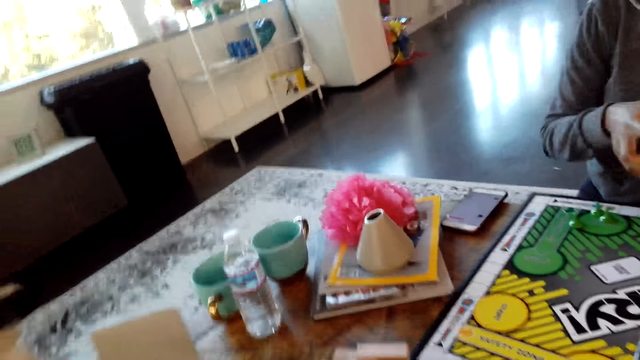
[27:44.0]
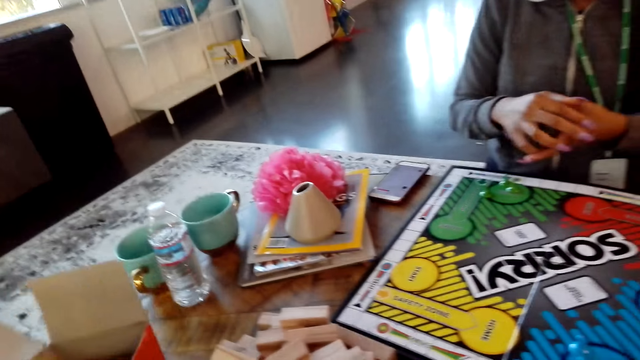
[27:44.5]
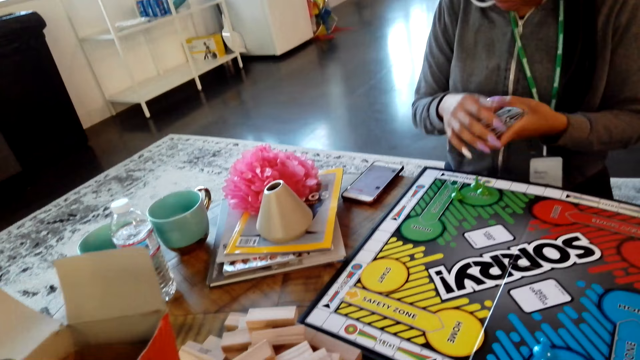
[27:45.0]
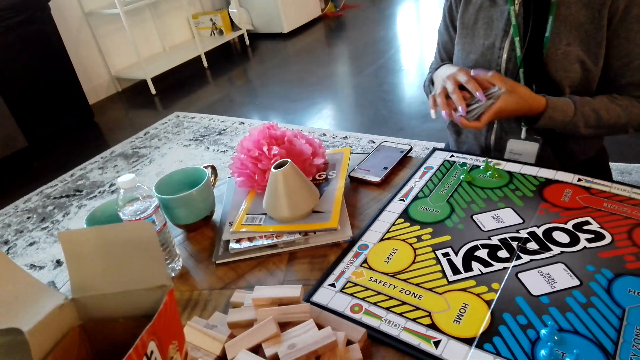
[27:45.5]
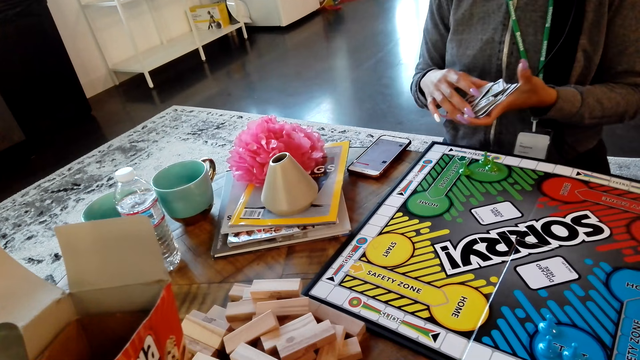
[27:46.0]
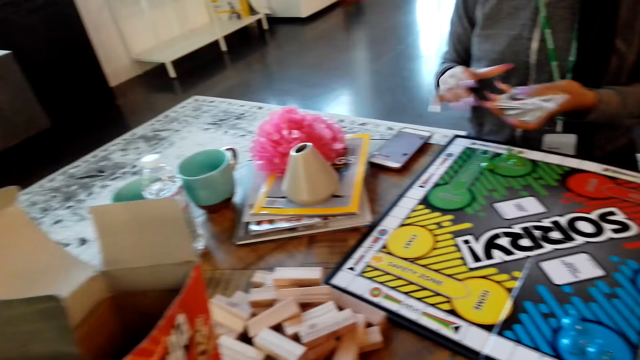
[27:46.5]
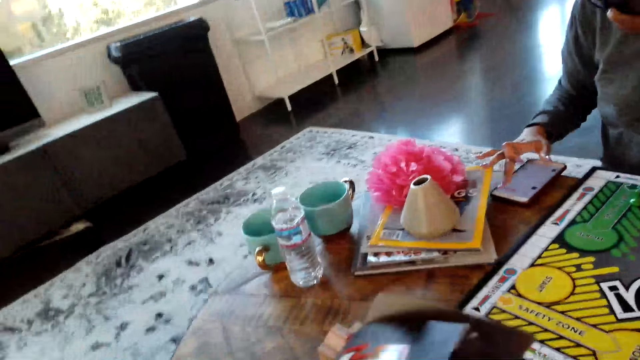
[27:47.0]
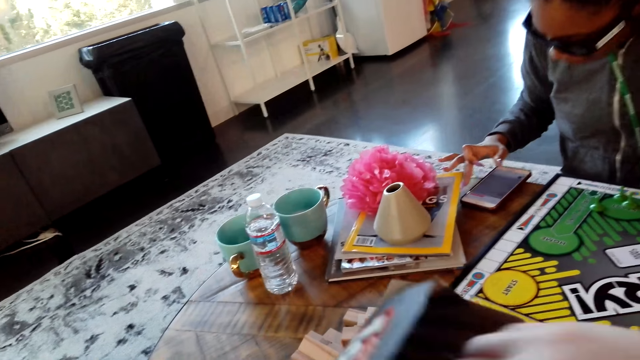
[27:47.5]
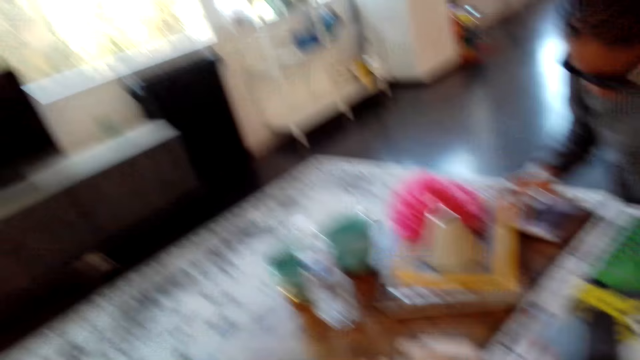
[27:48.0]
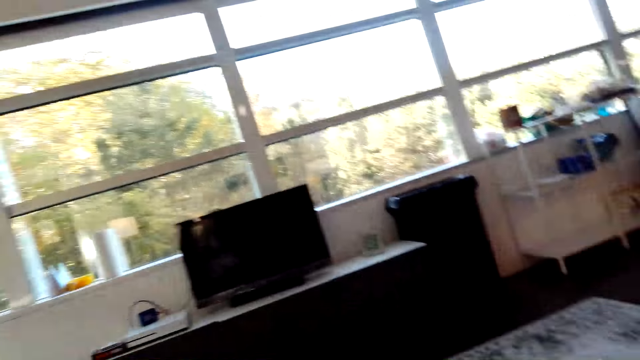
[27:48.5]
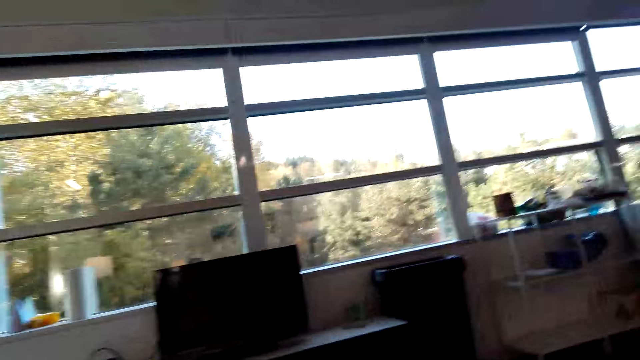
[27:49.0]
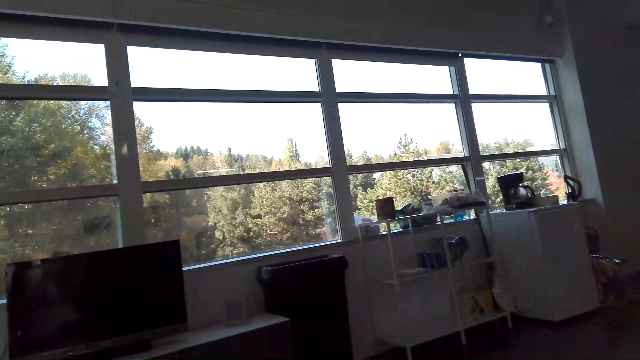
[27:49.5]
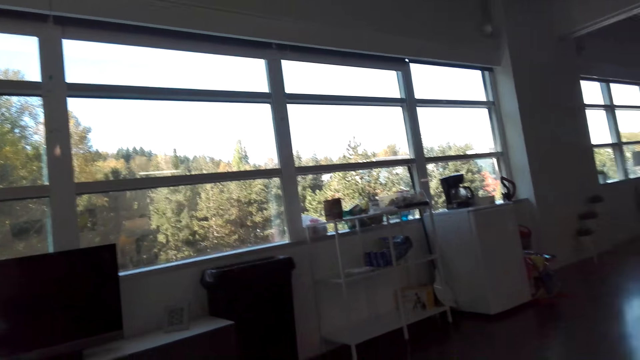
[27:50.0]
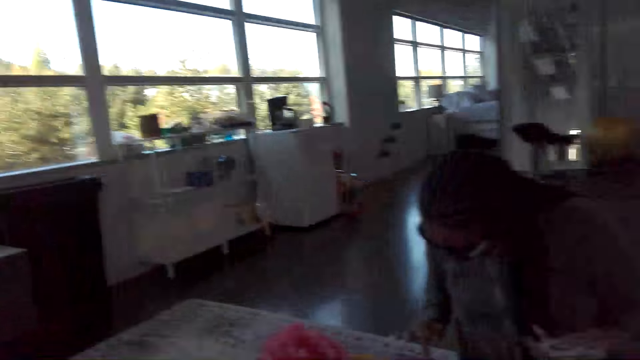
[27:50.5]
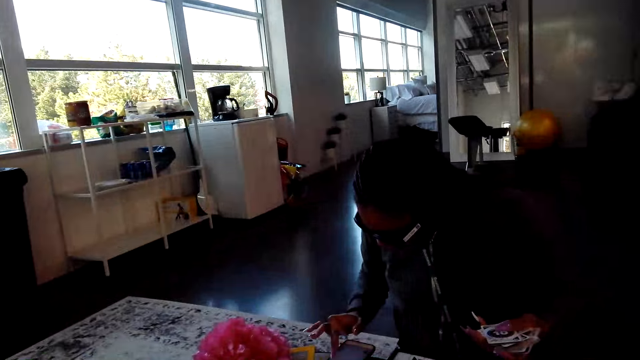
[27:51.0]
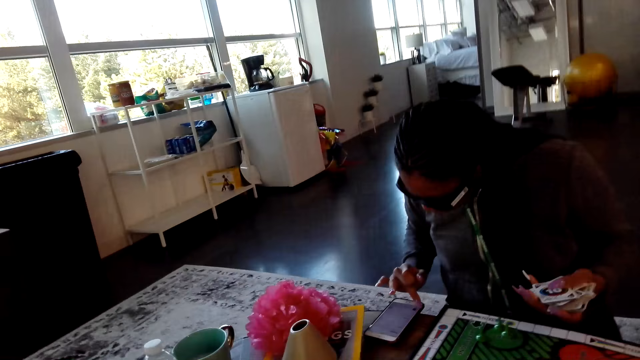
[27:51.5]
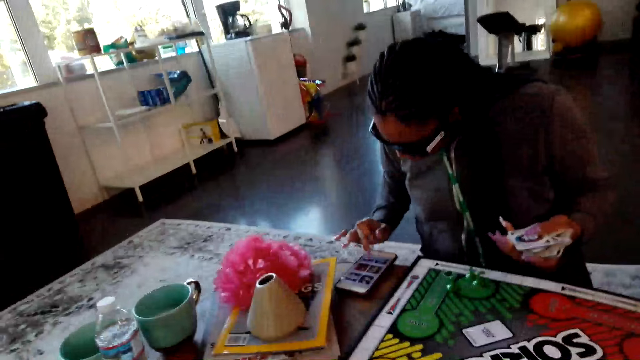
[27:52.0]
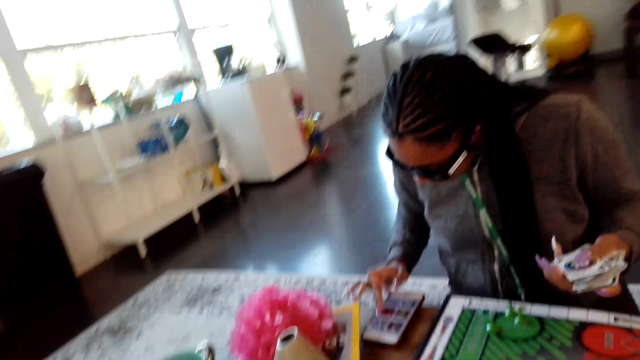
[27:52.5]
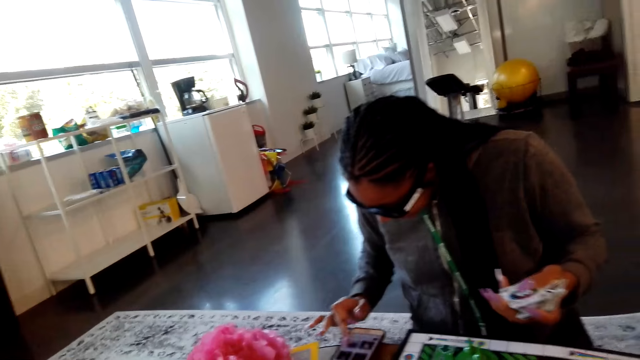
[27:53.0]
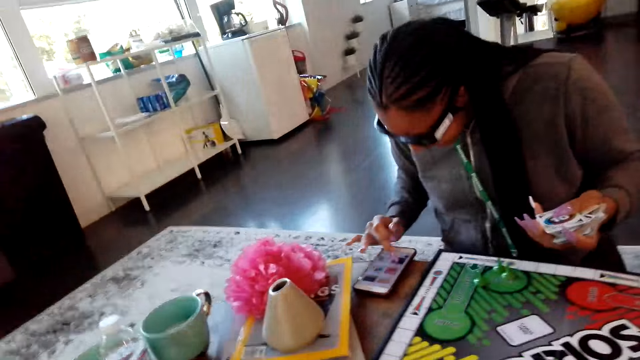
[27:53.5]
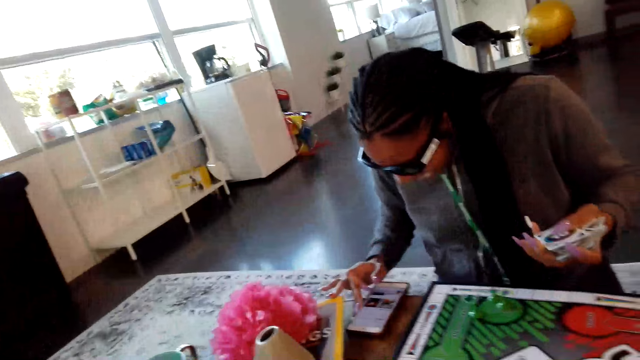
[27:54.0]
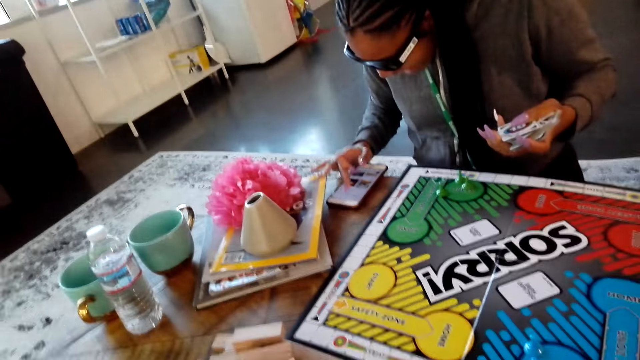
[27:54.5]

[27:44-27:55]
A woman holds cards. The woman scrolls the phone. The camera wearer looks around the house. The woman scrolls the phone again.

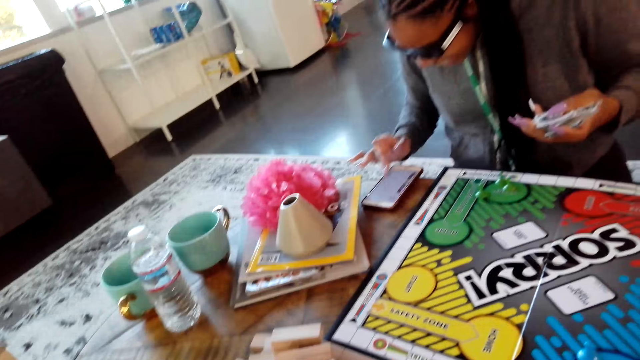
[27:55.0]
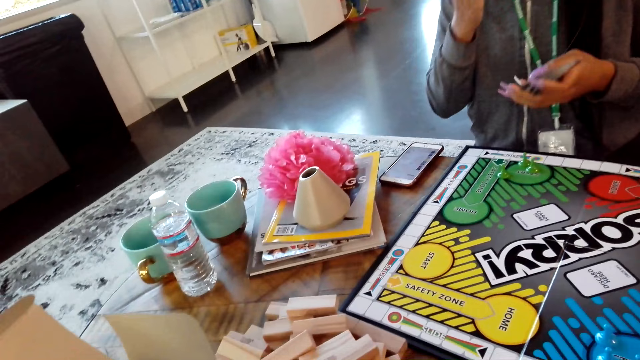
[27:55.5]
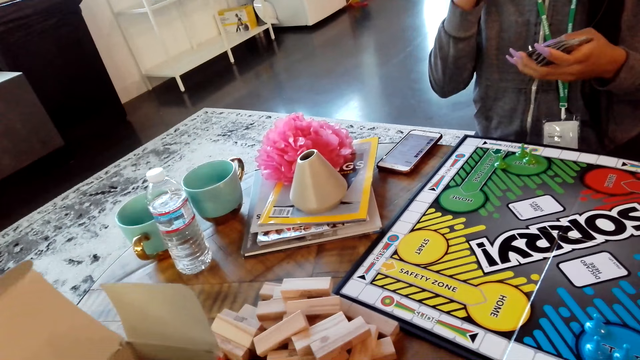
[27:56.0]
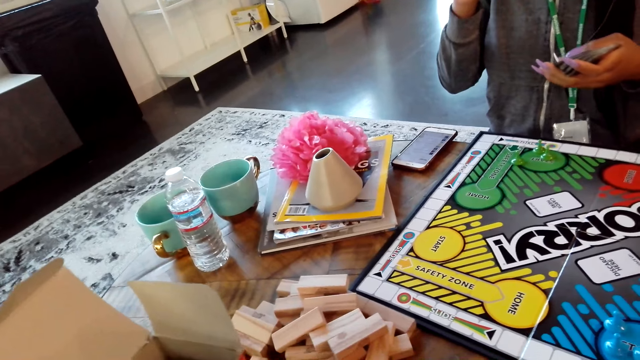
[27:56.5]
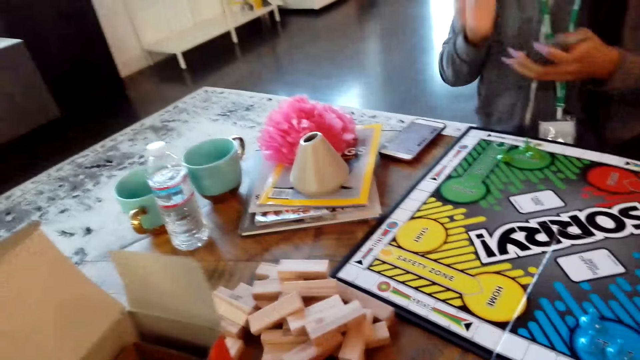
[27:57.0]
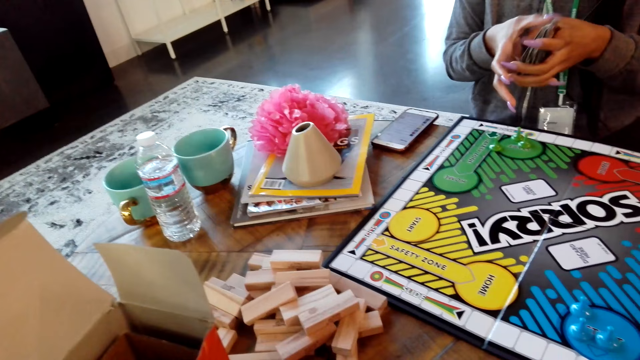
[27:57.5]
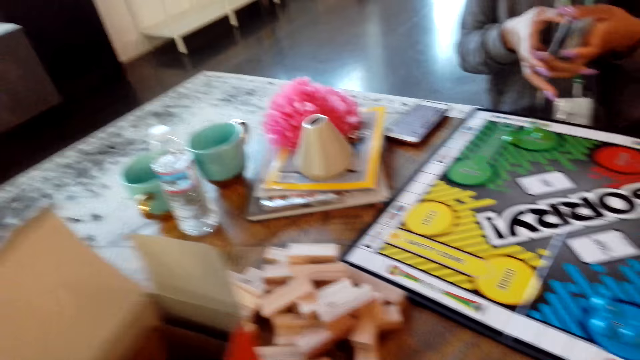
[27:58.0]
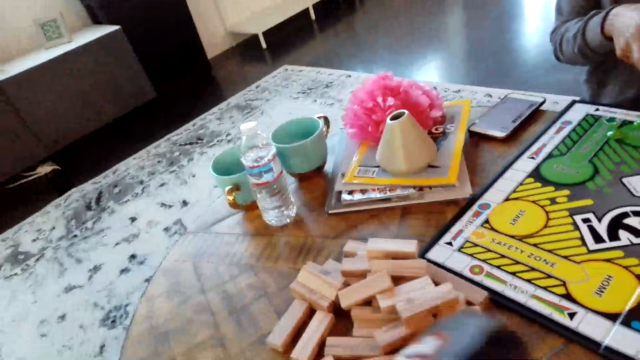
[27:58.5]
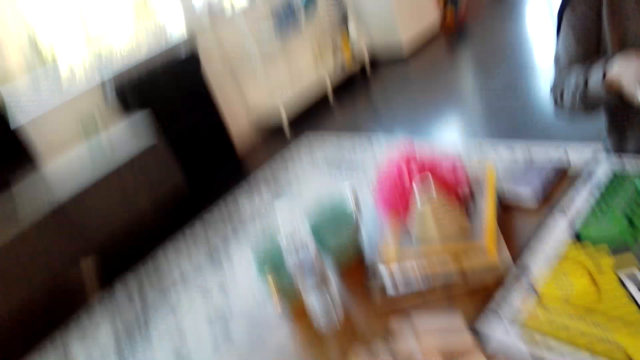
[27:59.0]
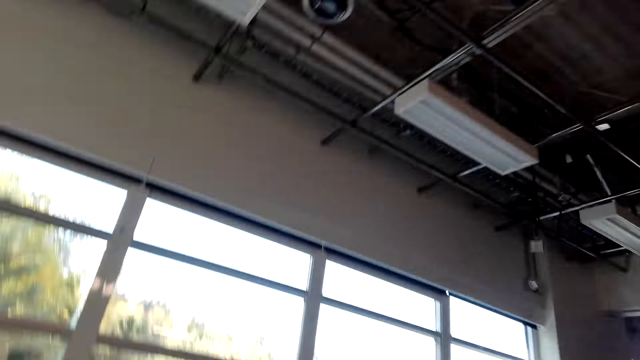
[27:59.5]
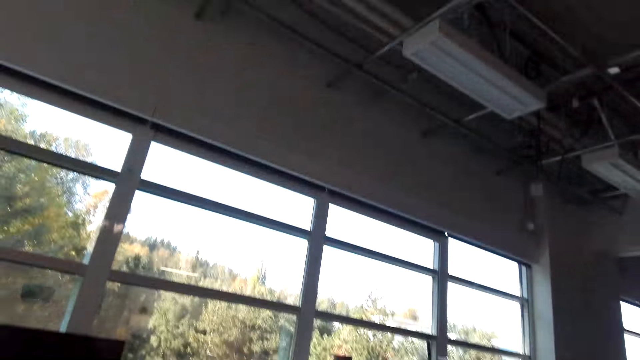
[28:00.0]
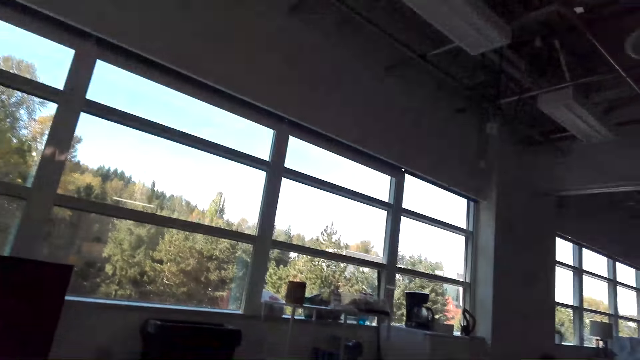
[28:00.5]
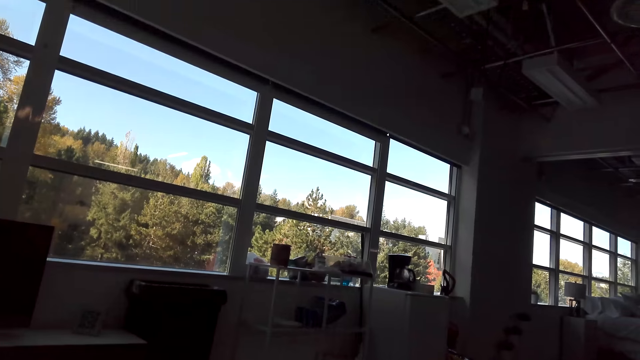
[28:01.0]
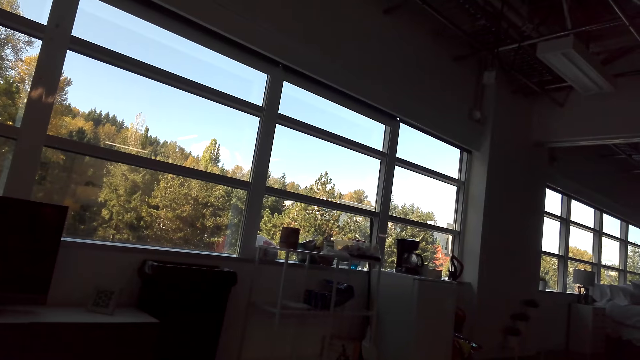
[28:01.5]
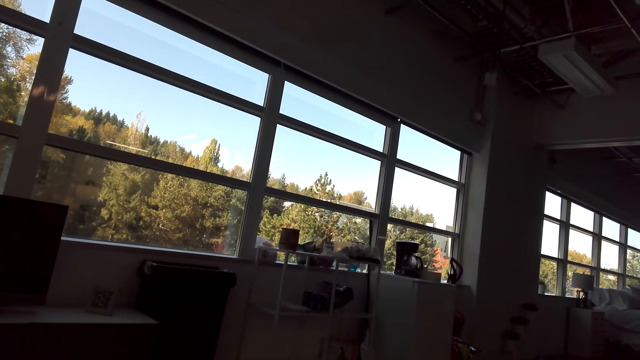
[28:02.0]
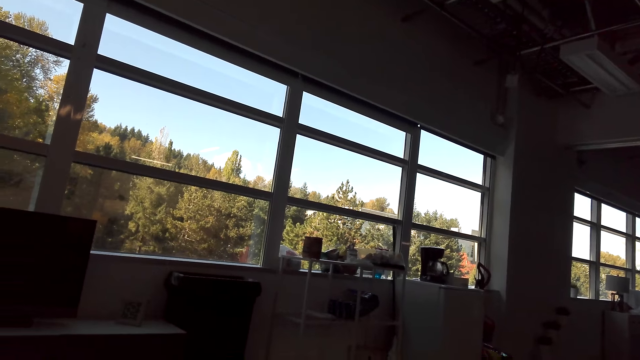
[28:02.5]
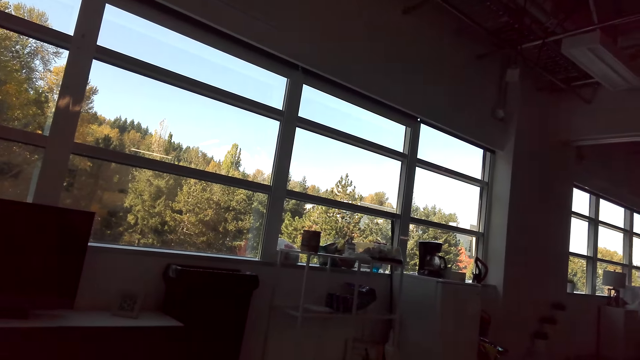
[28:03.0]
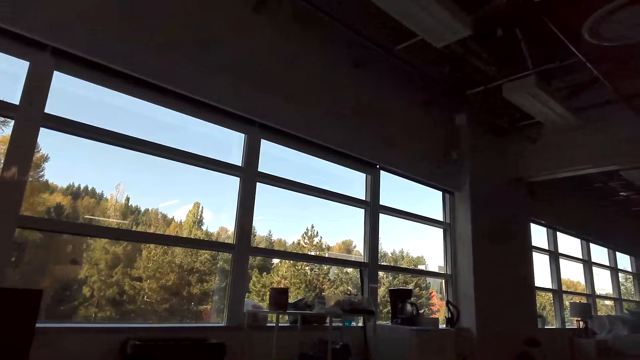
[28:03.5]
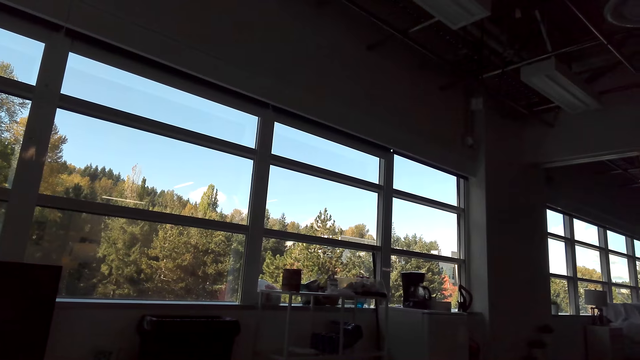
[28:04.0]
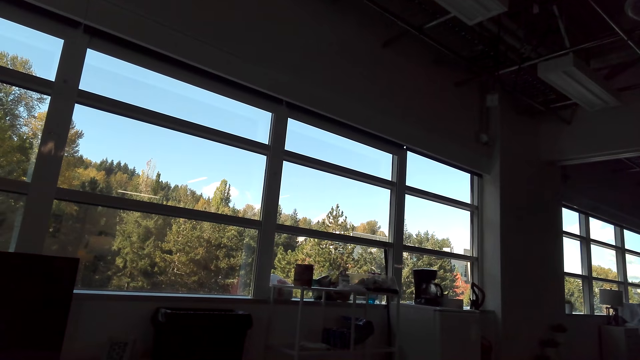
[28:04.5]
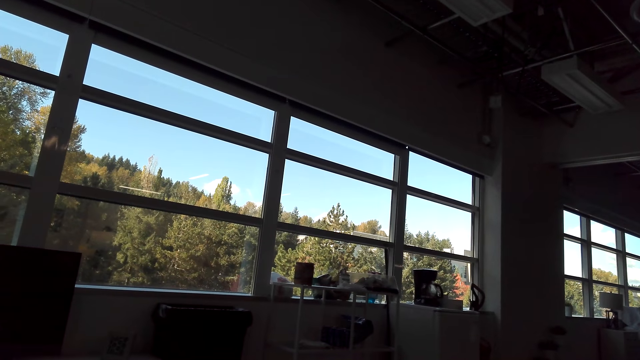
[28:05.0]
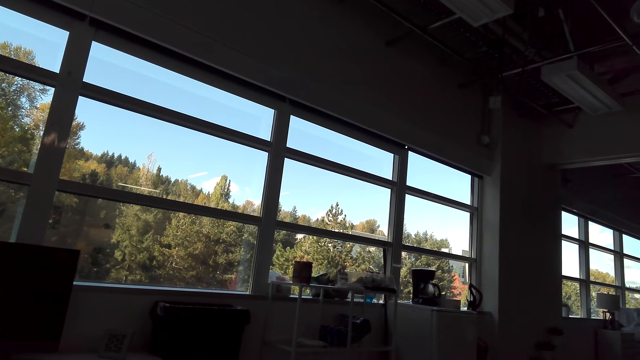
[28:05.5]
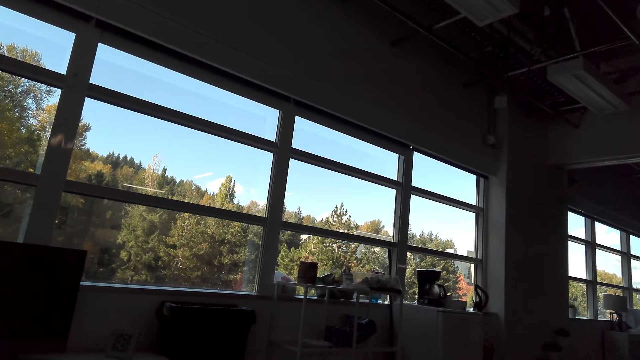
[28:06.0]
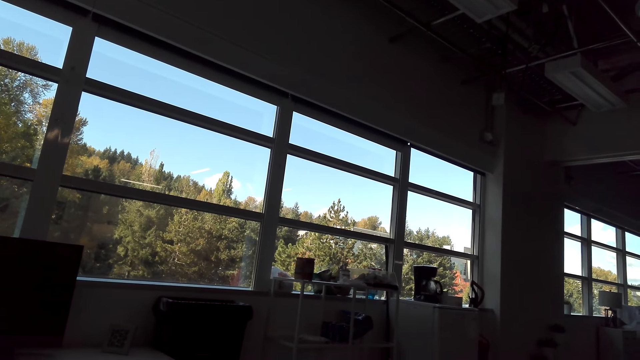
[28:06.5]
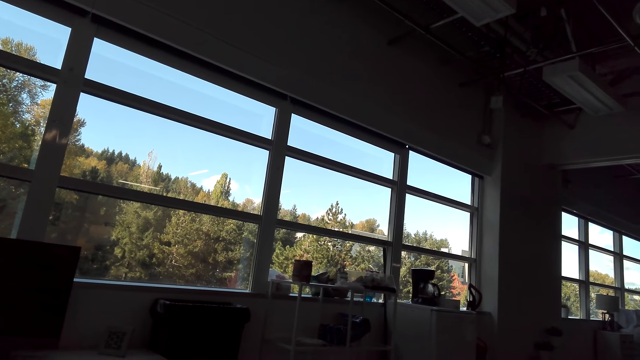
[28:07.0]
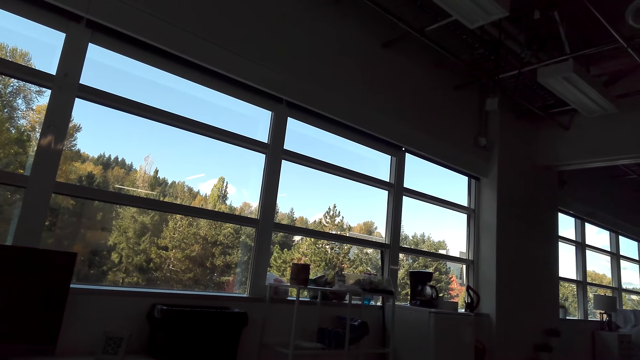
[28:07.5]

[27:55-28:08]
A woman lifts her hand. The camera wearer puts blocks in a box. They look around. They look around the house.
